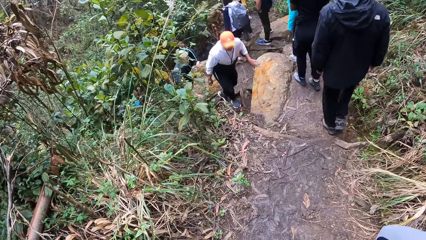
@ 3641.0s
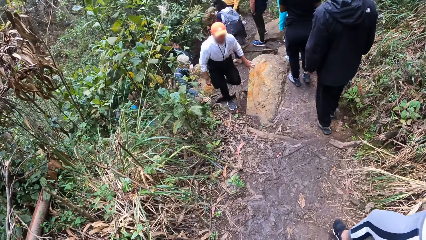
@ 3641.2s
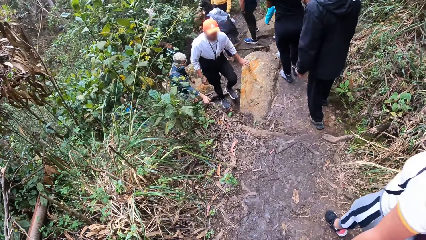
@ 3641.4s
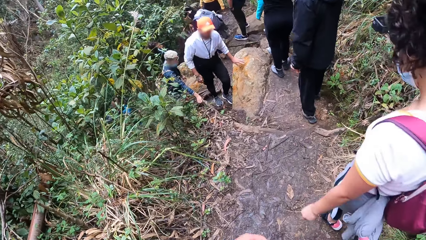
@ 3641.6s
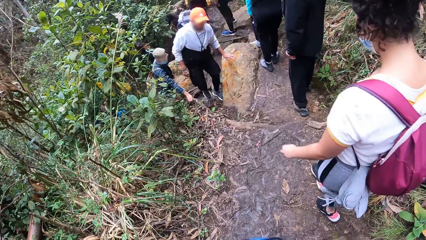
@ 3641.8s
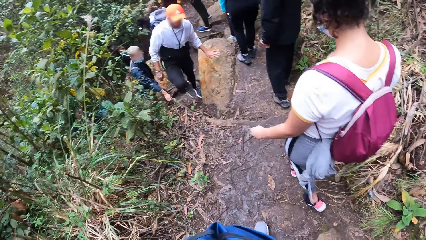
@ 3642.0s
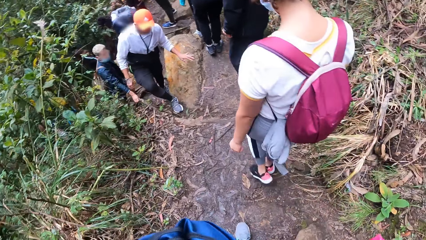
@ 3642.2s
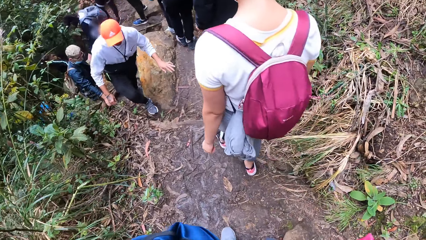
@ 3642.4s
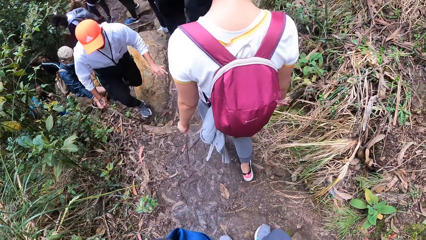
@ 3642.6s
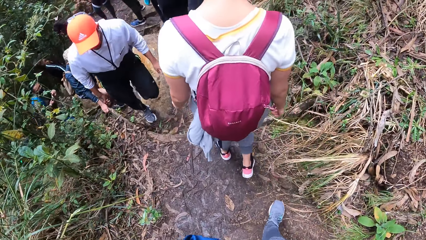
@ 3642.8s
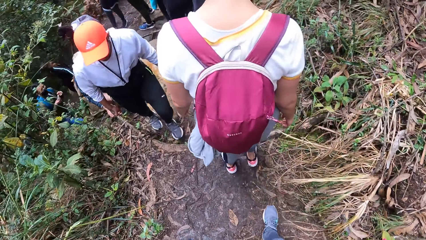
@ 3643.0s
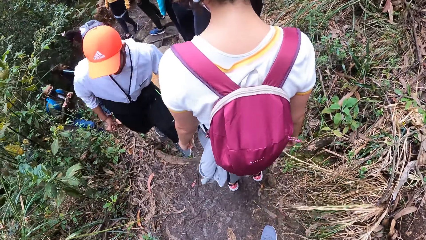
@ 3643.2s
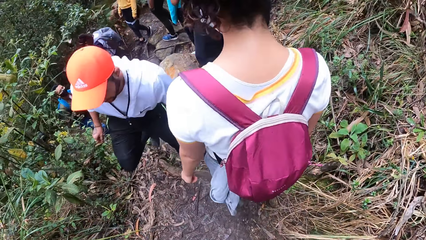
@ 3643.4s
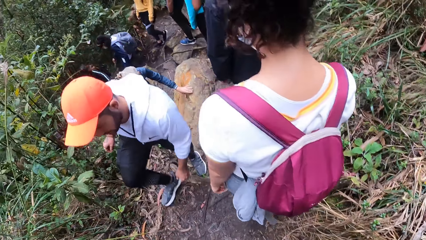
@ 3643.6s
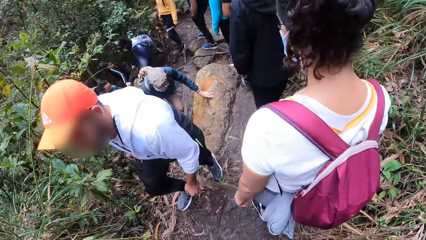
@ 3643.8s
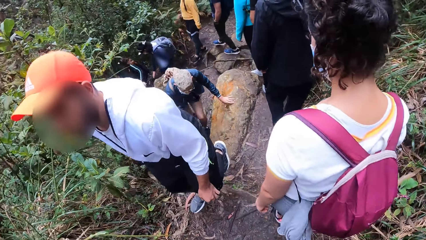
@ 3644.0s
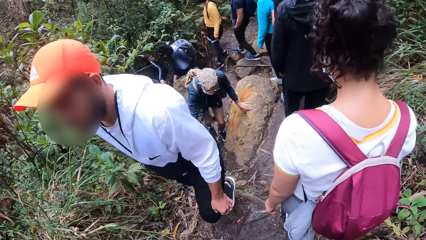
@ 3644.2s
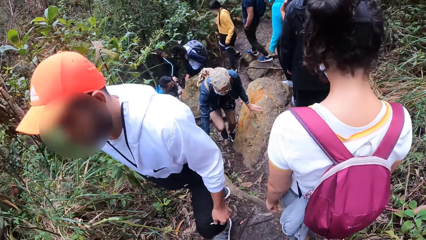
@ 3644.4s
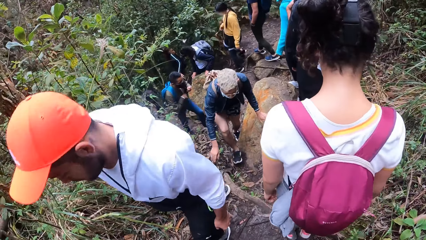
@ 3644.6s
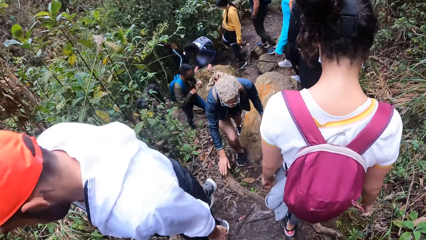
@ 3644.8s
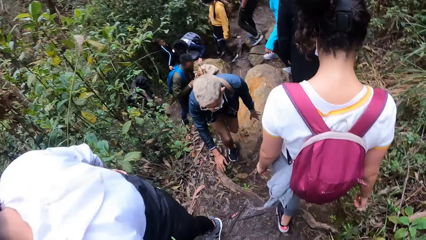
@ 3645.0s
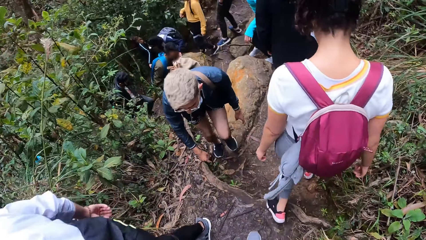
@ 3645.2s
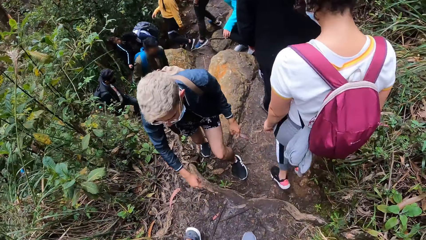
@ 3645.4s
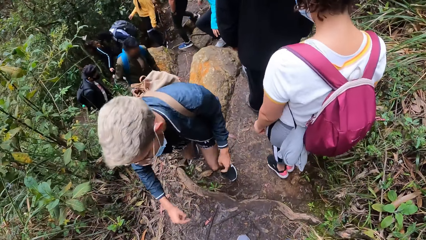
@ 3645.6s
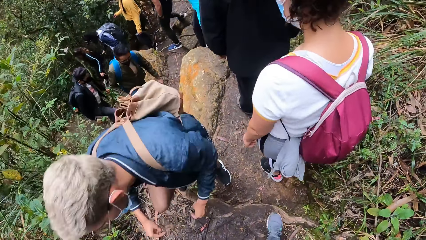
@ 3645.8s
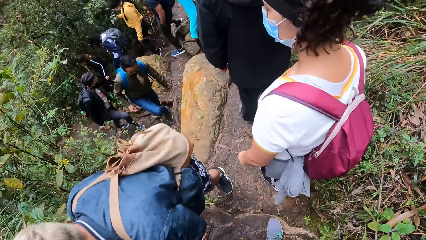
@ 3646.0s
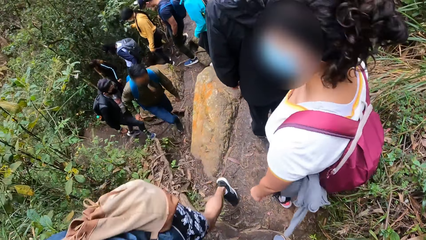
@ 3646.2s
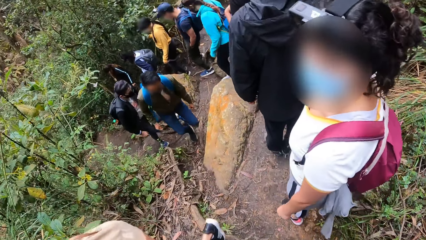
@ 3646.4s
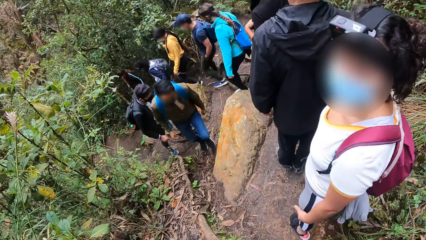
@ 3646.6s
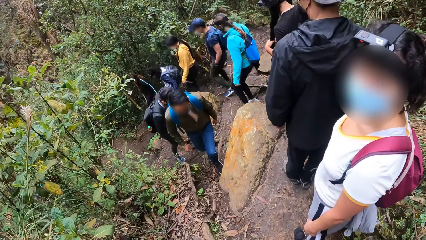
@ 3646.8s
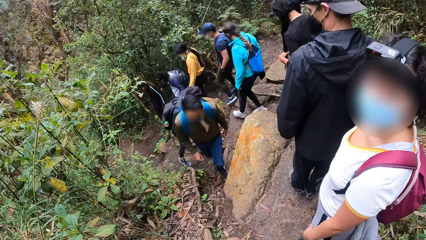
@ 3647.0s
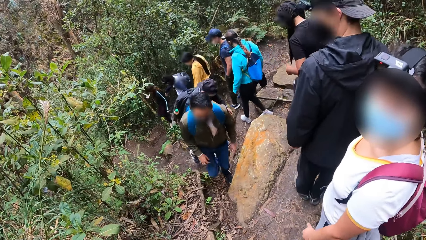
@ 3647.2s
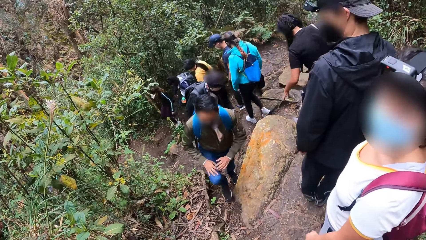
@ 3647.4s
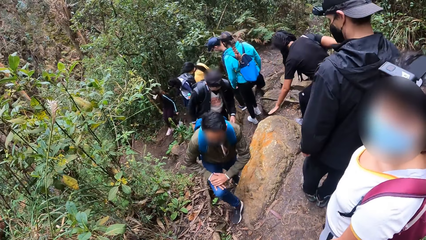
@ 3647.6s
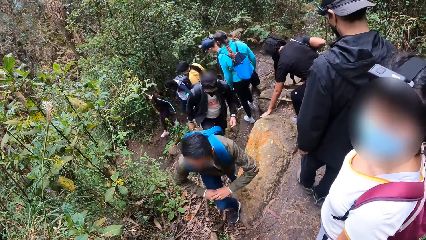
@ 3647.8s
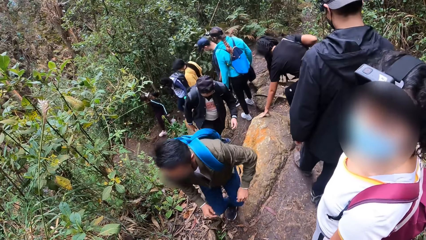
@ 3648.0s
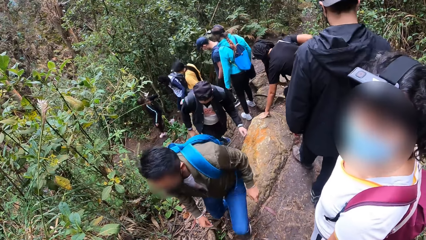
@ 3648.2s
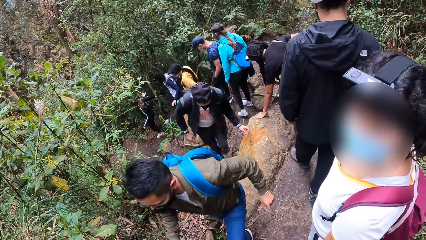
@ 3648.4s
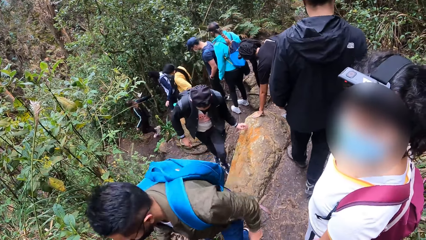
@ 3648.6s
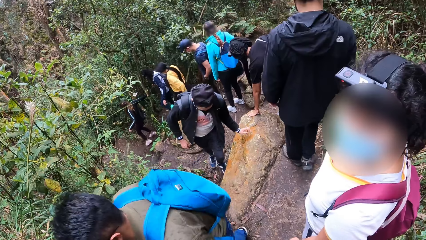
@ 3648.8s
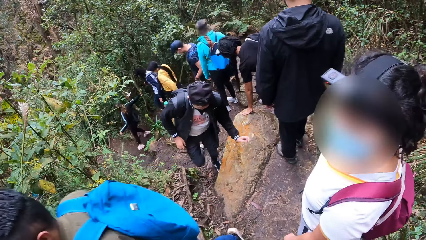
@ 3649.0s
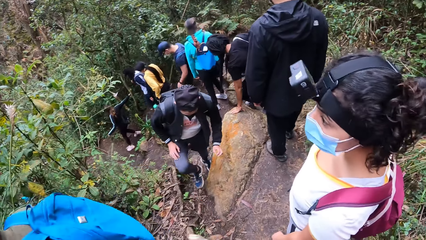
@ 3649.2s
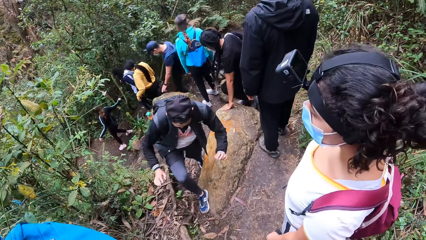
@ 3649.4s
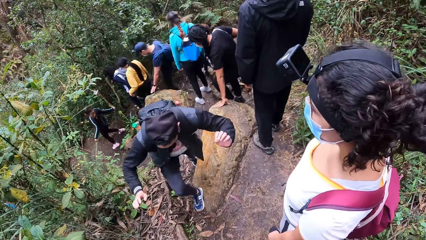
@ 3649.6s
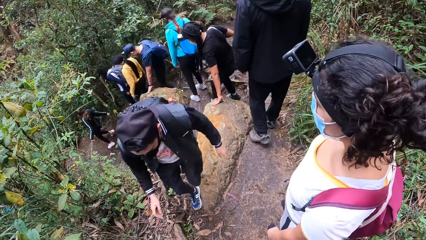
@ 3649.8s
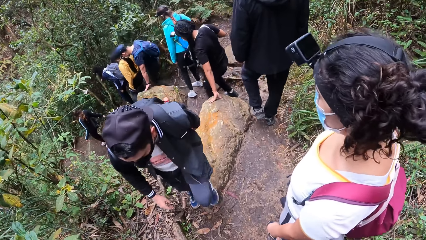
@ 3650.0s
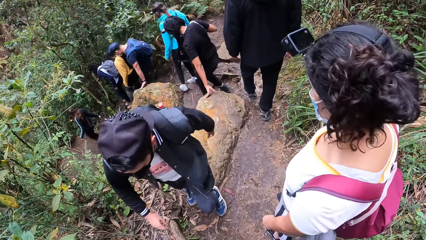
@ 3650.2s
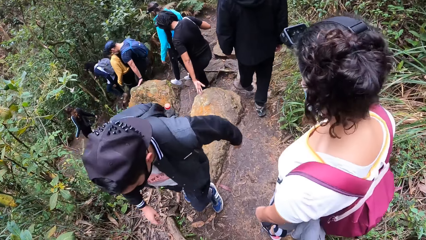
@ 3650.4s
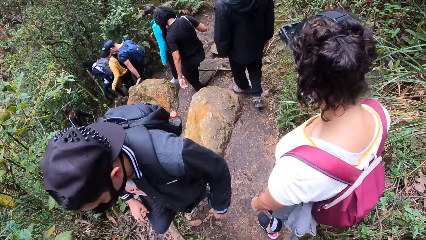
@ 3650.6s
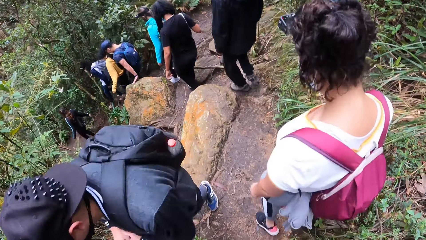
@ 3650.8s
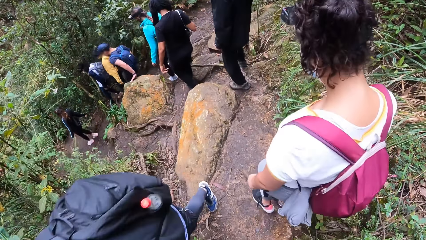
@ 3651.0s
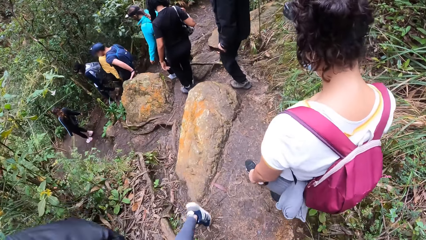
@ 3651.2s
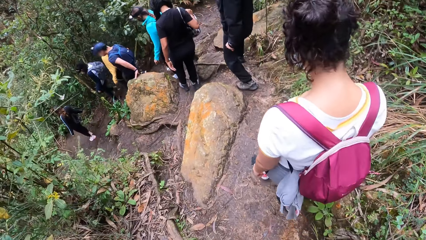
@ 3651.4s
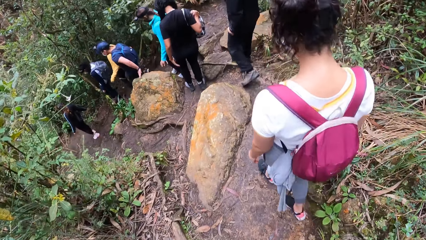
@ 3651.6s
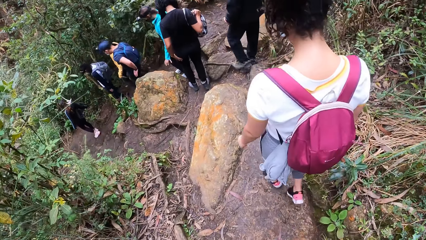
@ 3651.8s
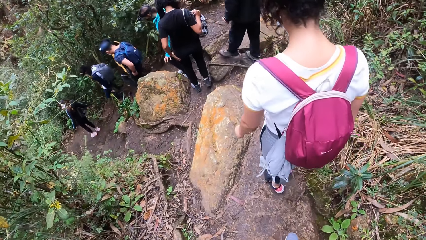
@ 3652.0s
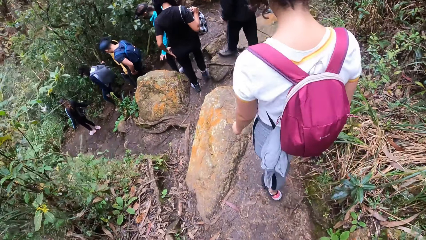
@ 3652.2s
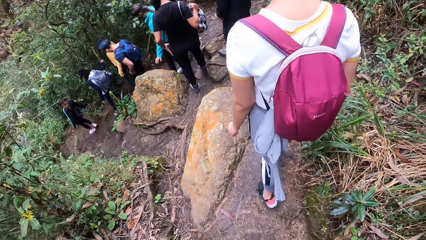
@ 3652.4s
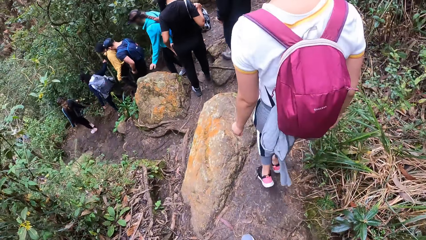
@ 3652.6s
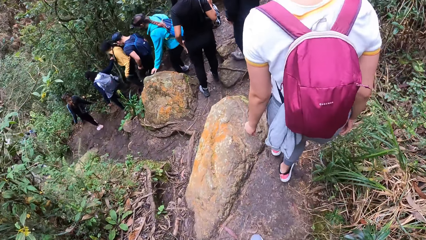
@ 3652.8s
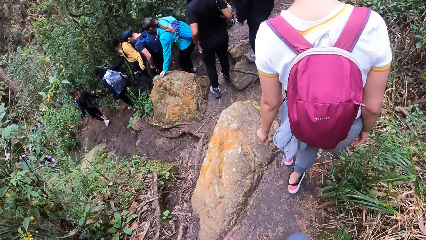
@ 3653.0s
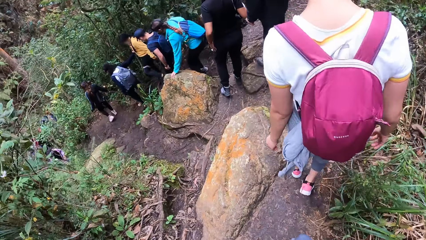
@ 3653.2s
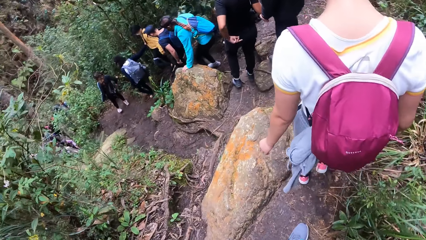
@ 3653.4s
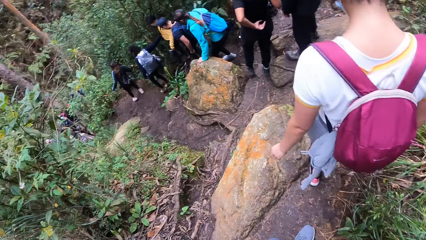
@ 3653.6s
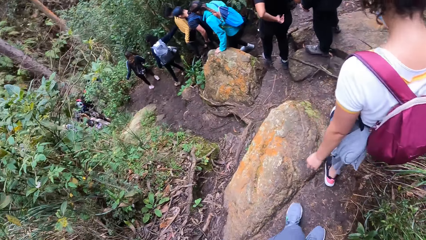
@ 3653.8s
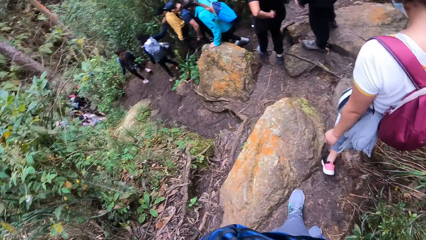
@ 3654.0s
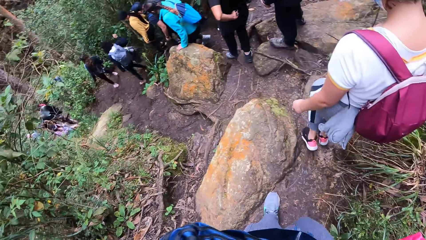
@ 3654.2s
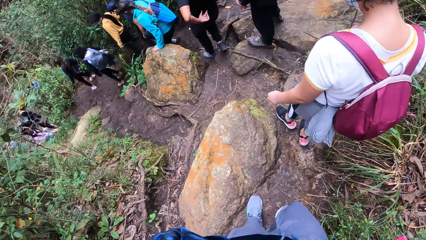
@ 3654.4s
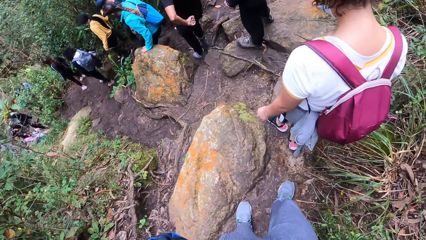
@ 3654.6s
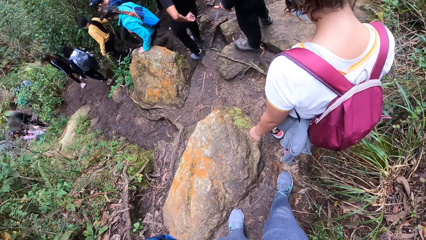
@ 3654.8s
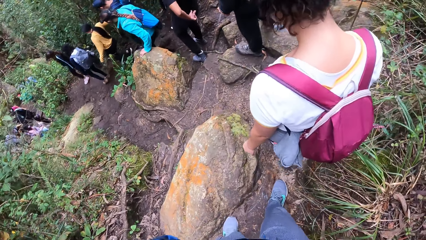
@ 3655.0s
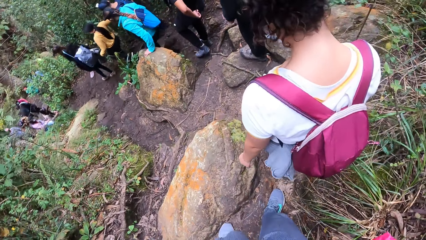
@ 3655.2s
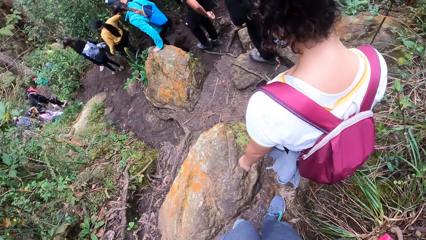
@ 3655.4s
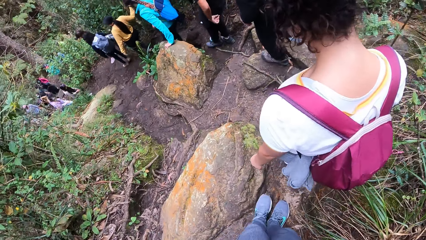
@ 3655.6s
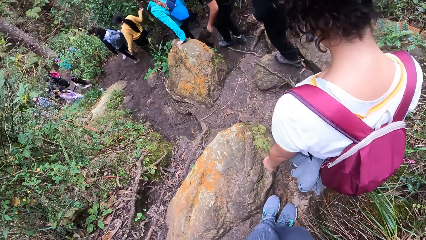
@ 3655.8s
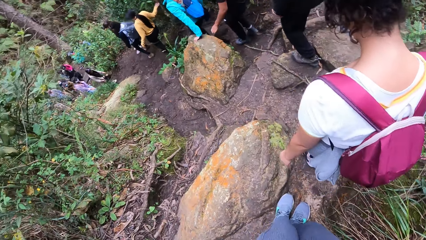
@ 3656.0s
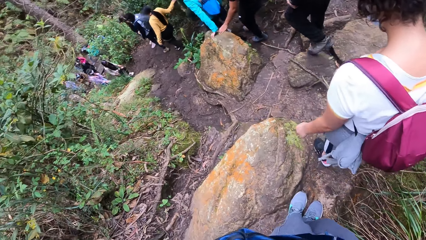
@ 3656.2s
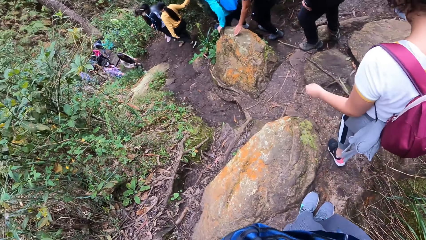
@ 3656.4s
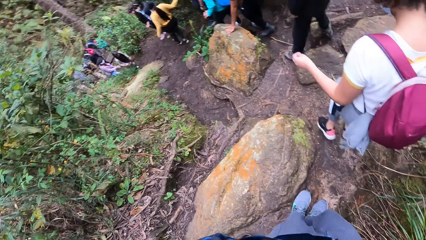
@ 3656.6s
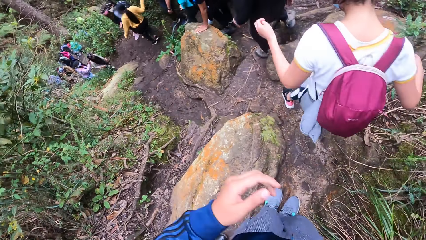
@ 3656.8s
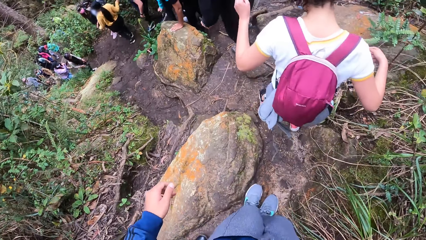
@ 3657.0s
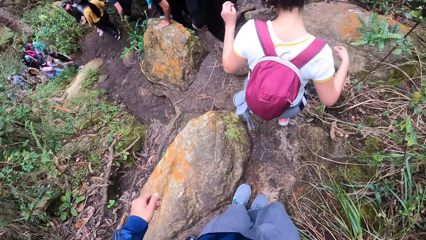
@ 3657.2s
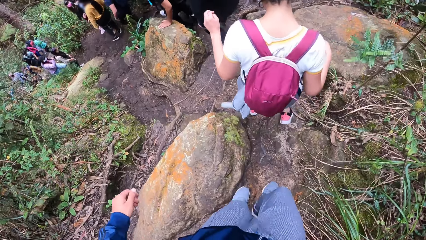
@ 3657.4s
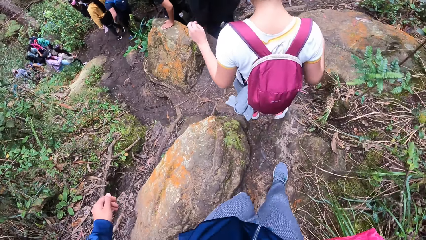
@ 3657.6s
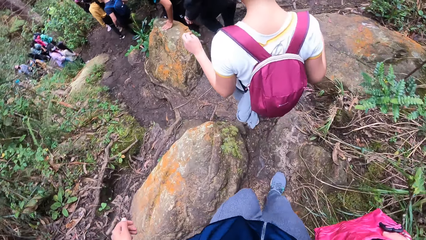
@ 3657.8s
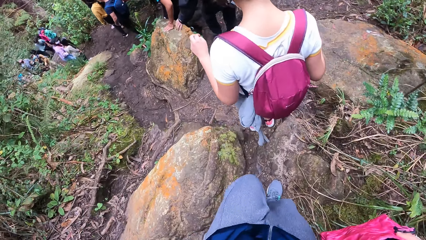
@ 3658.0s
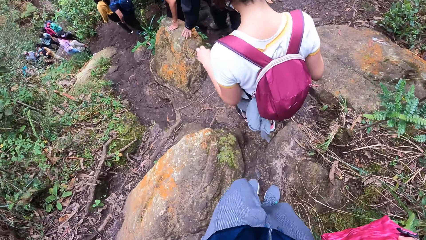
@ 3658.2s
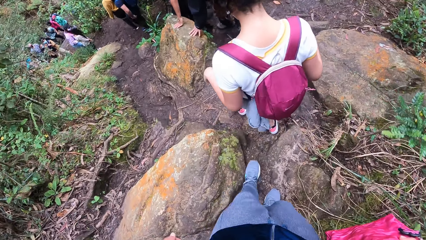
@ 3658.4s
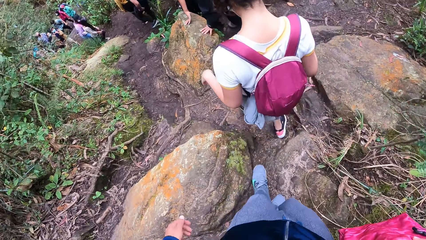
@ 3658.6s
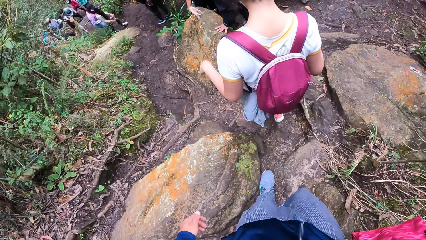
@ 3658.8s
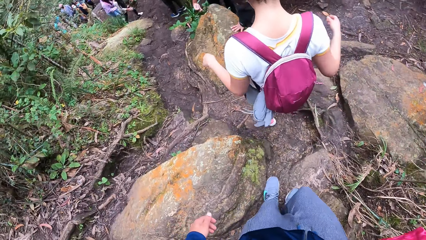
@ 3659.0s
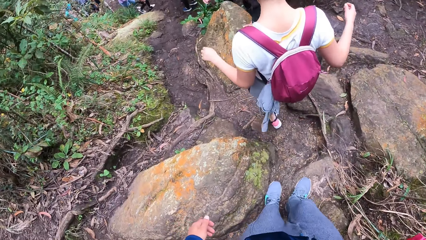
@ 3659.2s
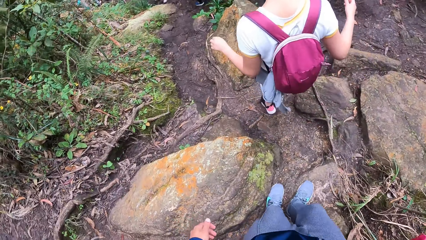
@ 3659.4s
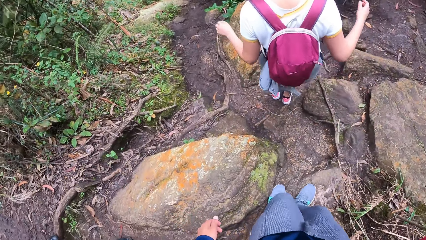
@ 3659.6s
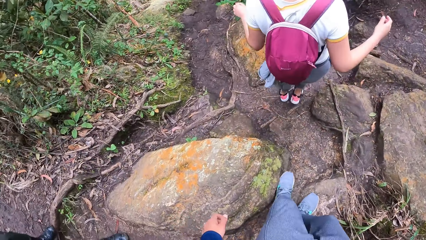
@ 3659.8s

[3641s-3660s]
A woman removes her left hand from her hair. The camera wearer stops. The woman places her left hand on a rock on the pathway. The camera wearer stares at other people. A man places his left hand on the rock on the pathway. The first woman wipes her left hand on her trousers. The camera wearer walks around. Another woman places her left hand on the rock on the pathway. The first woman adjusts her shirt with her left hand. A third woman holds a tree along the pathway with her right hand. The first woman places her left hand on the rock on the pathway. Another man places his left hand on the rock on the pathway.
